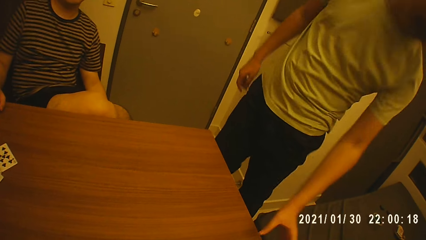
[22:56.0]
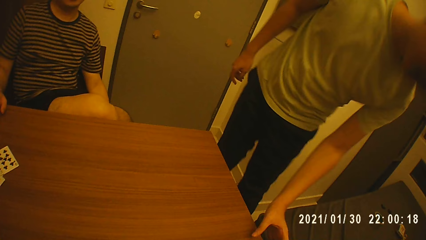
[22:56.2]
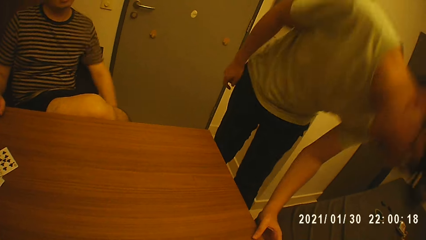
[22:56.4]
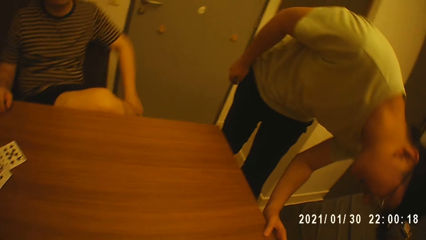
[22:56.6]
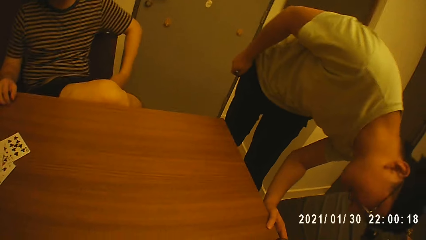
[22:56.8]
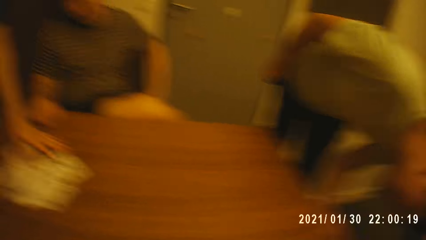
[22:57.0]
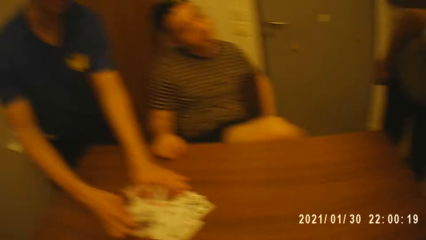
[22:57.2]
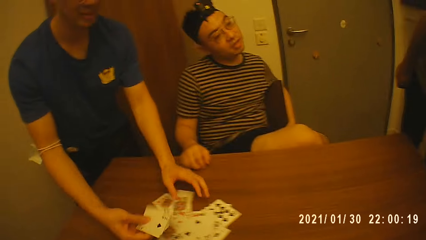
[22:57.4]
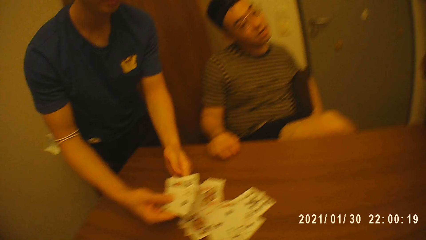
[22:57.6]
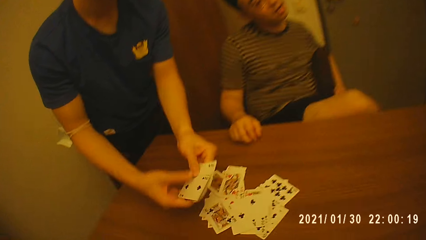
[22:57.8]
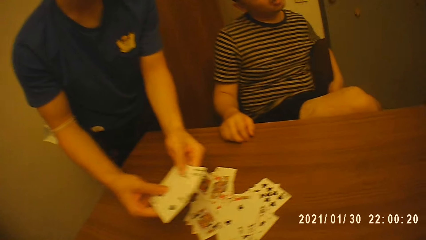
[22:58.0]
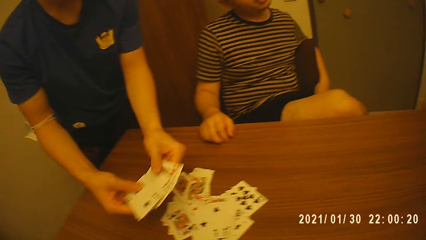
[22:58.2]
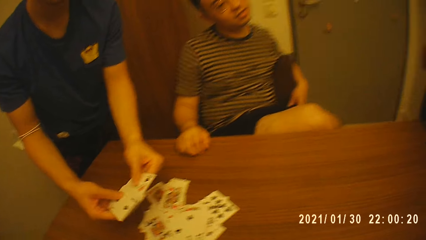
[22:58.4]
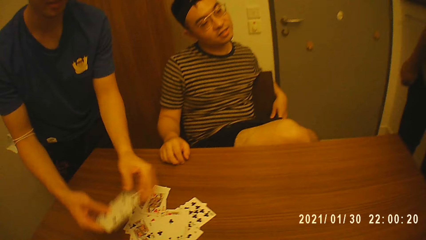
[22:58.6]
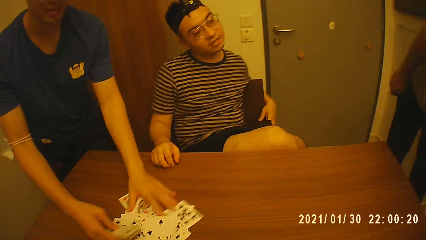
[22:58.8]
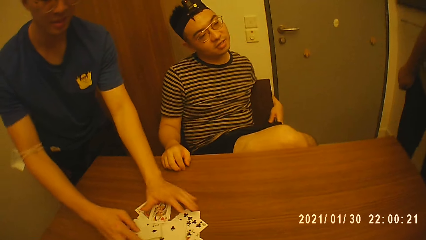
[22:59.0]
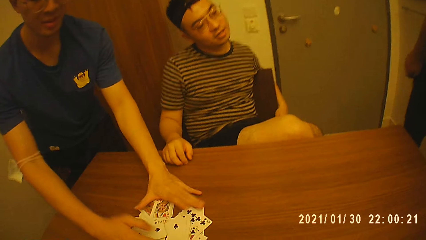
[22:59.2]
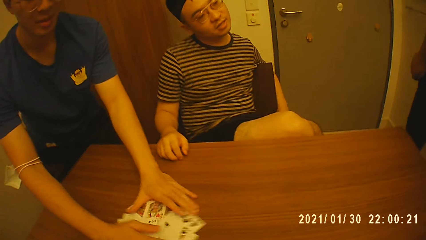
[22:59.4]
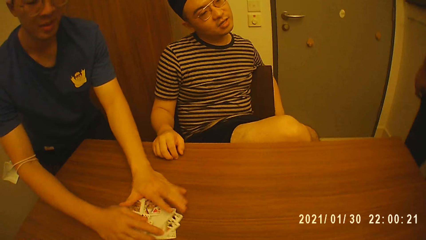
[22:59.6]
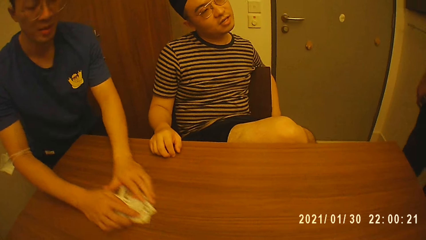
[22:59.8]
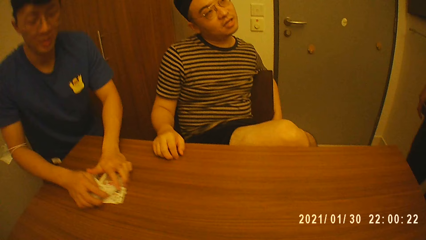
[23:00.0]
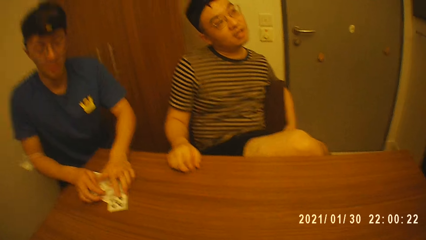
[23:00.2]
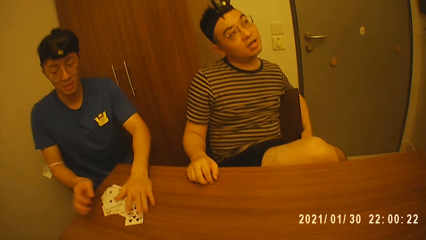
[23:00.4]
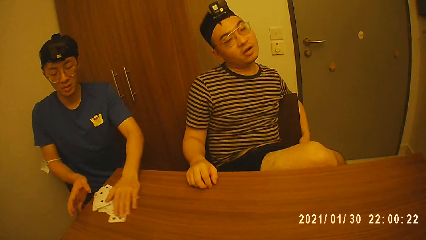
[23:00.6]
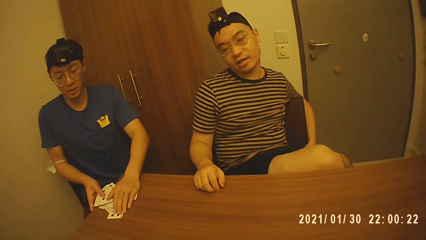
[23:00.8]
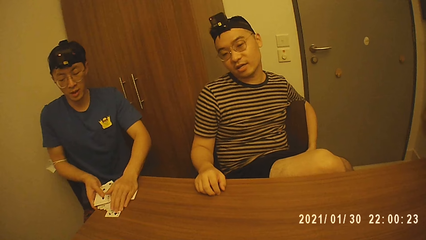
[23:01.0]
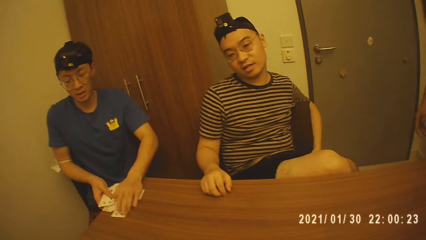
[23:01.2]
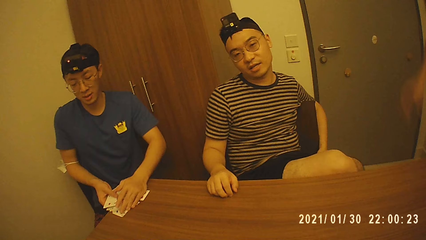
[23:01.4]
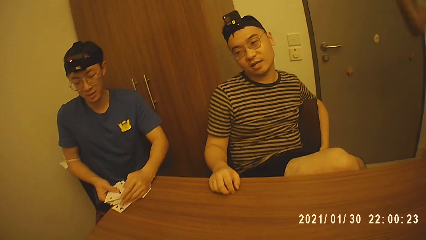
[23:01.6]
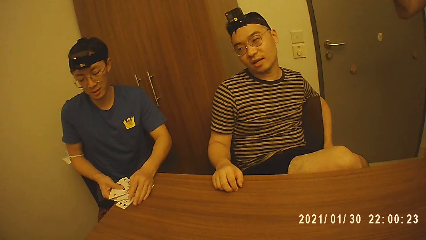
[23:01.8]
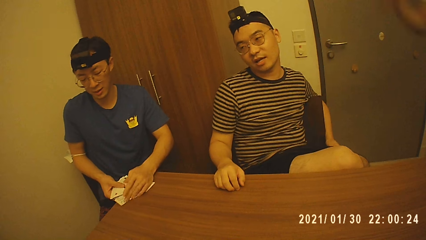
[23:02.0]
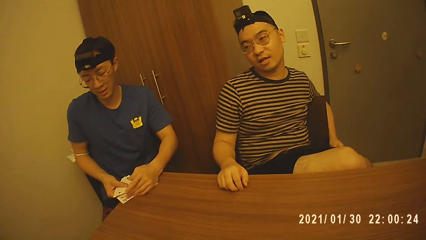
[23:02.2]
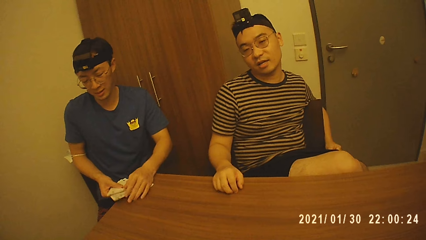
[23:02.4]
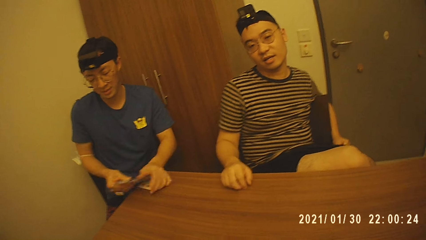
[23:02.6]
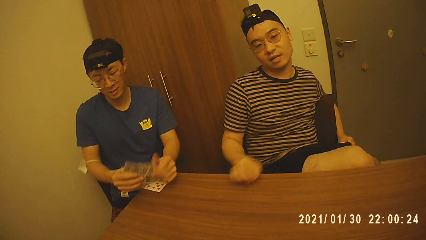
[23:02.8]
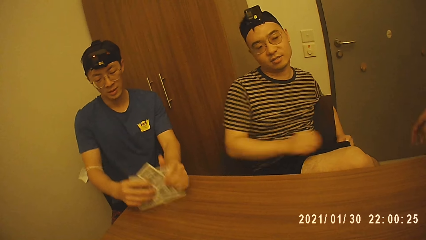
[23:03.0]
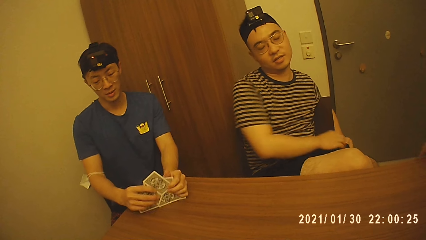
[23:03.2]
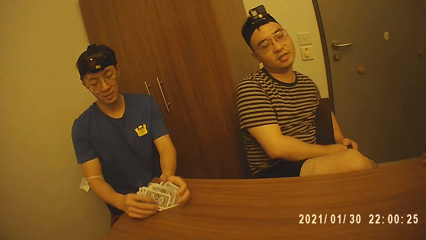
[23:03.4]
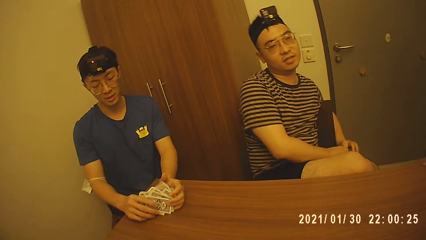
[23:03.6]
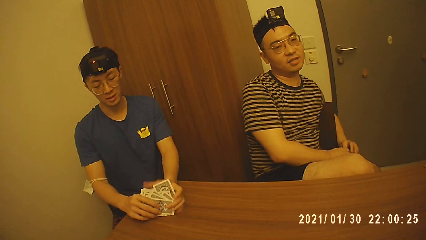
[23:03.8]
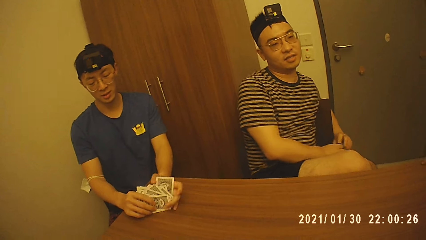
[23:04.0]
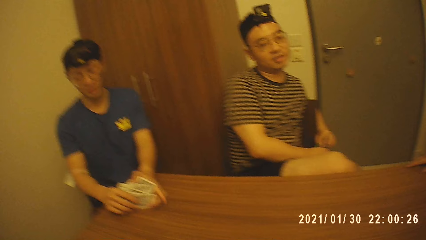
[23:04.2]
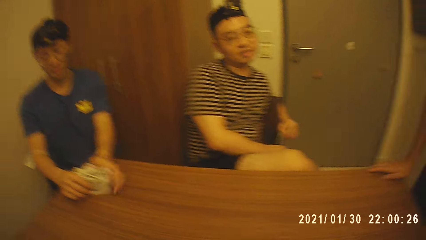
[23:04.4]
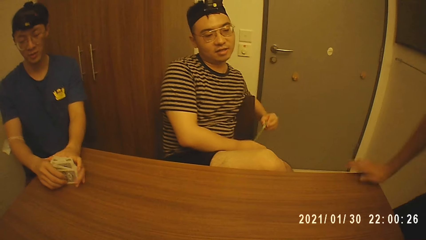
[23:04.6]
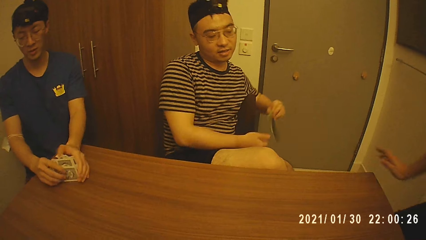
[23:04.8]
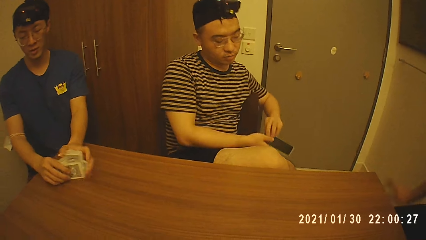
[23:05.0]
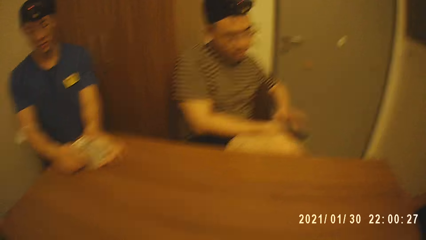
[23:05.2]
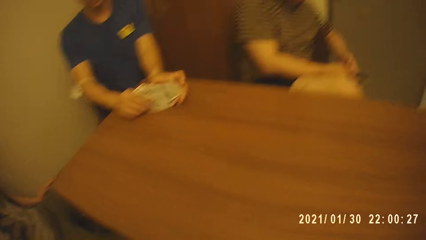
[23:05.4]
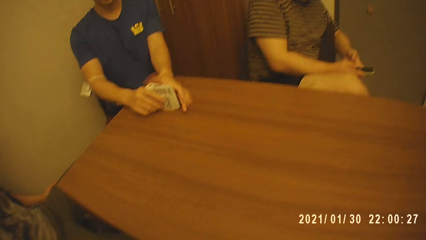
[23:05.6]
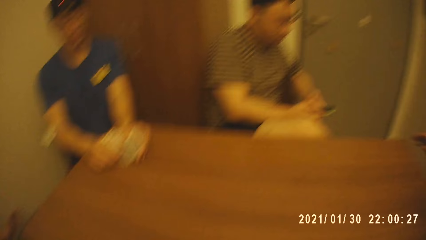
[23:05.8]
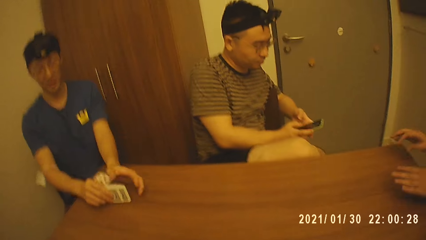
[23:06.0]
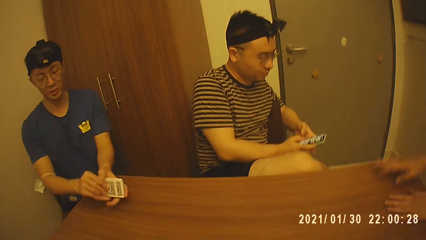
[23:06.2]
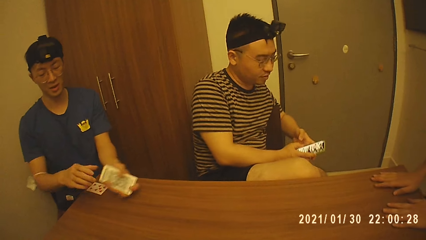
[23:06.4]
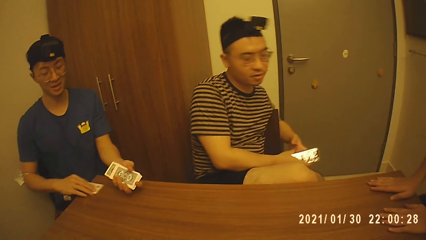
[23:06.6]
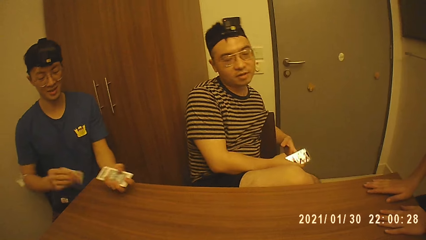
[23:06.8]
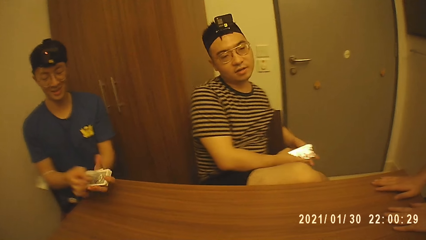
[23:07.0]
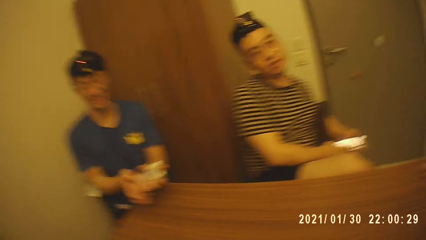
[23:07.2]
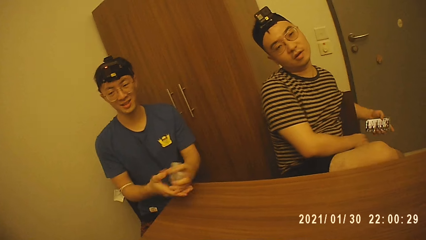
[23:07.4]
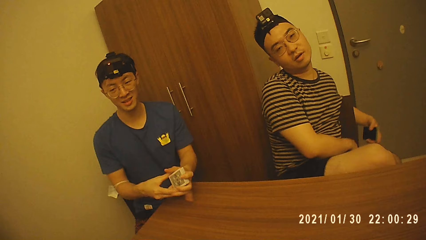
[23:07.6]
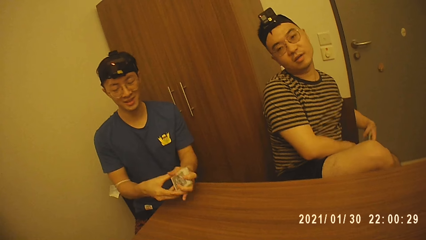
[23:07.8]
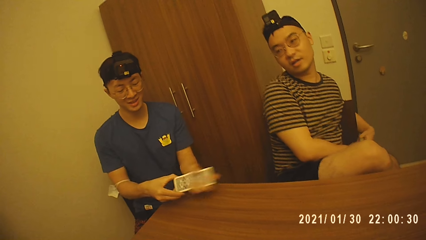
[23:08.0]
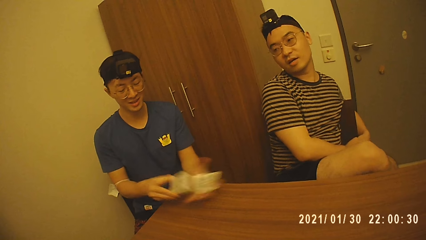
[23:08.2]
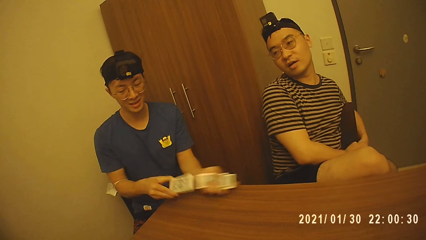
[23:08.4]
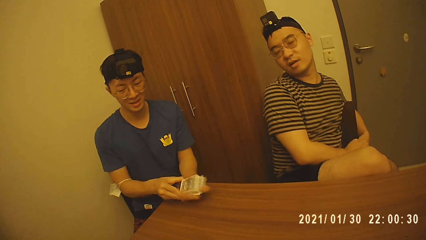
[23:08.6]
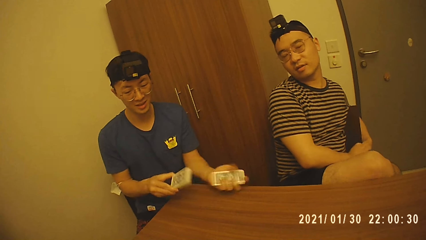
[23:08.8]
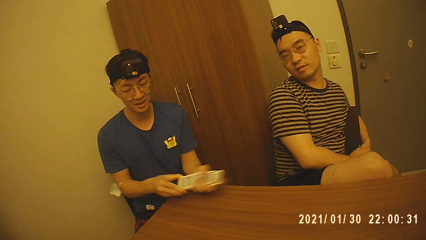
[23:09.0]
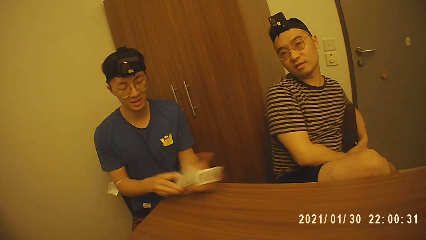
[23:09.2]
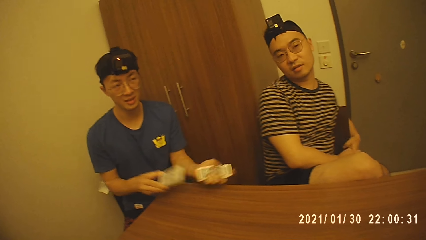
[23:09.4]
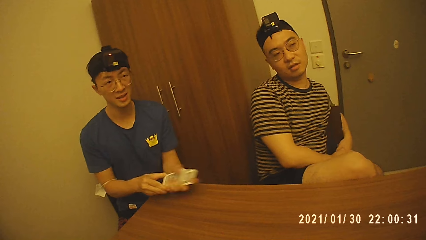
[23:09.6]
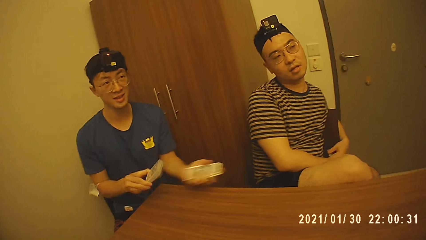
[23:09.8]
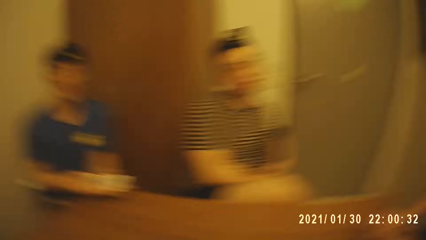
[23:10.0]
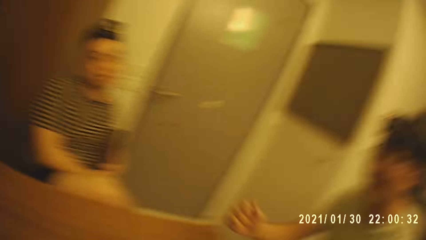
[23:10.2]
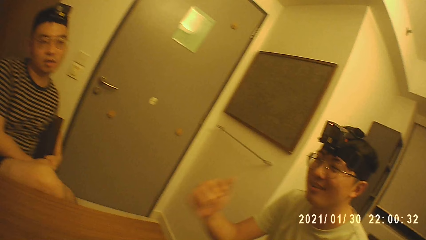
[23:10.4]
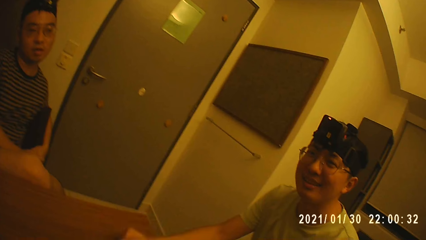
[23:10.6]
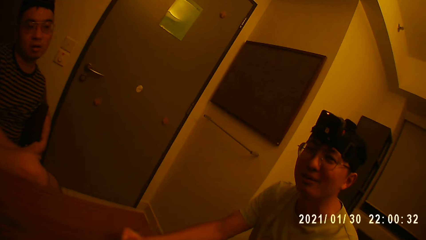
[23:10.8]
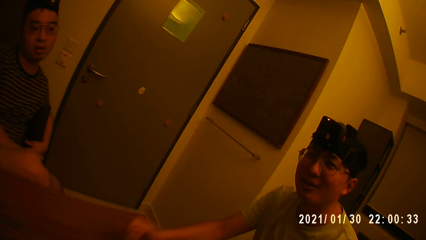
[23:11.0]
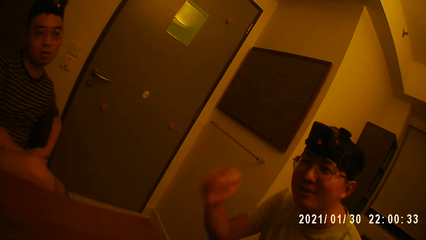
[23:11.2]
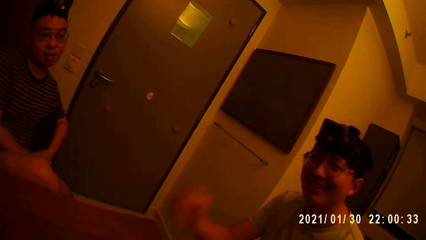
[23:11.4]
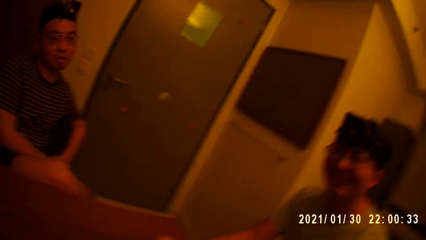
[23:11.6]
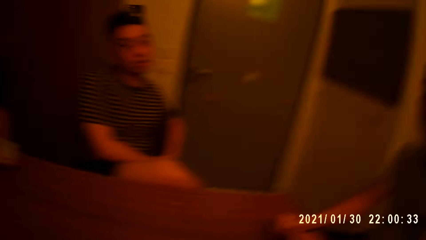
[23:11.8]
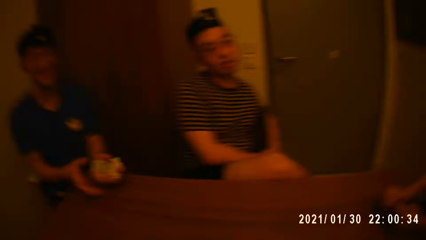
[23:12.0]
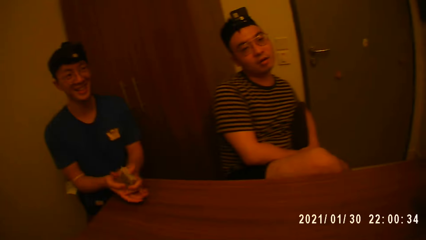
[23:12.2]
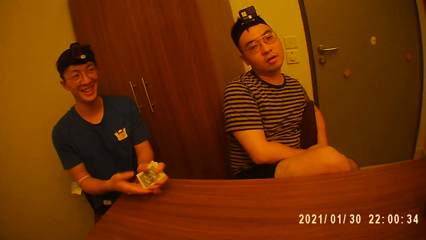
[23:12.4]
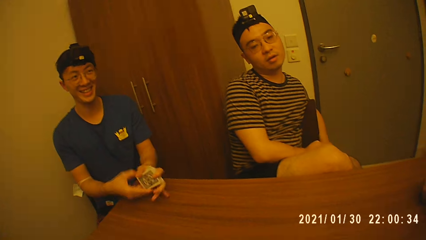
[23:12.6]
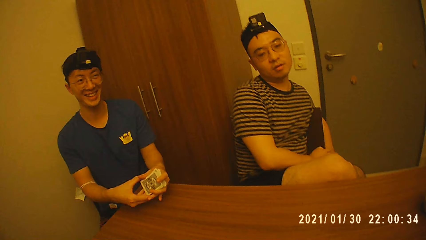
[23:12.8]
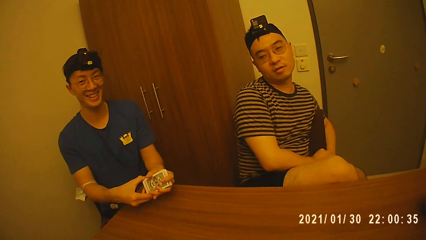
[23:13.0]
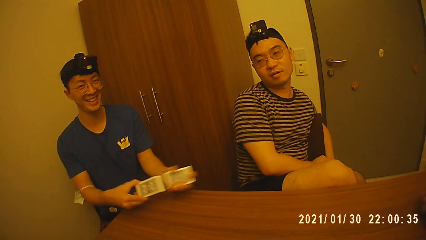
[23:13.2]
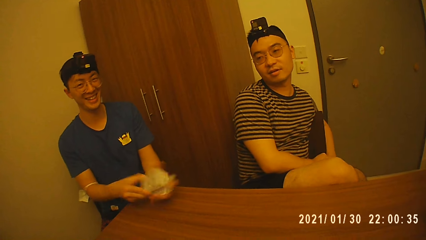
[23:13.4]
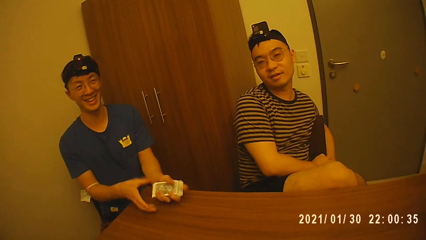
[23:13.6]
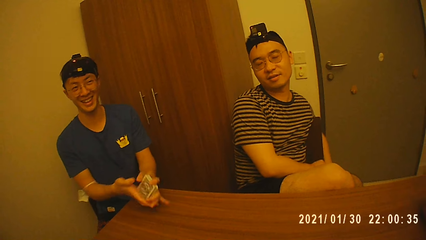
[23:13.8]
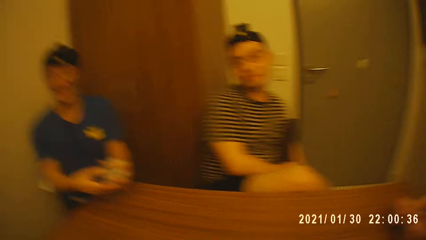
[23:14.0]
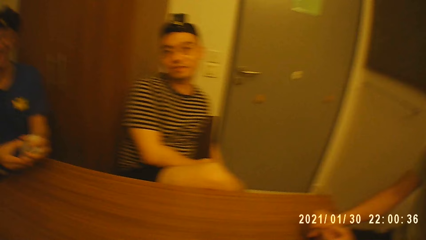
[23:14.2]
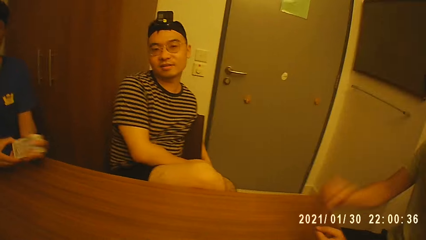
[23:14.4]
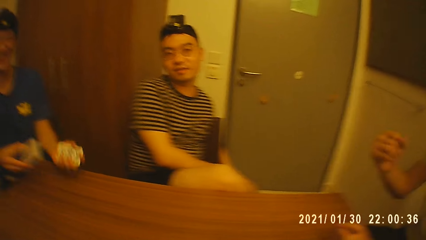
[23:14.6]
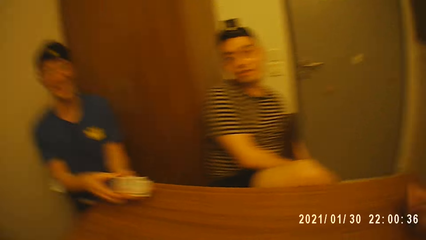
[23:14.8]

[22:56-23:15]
A man places his left hand on the table and looks under the table. Another man picks up some cards from the table with his right hand, holds the cards with both hands, and moves the cards on the table with both hands. The second man picks up the cards from the table with both hands and hits the cards on the table with both hands. A third man picks up a phone from his pocket with his left hand. The first man places his right hand on the table. The second man arranges the cards in his hands and touches the card. The first man sits on the chair. The third man holds the phone with both hands and operates the phone with both hands. The first man places both hands on the table. The second man passes the cards from his right hand to his left hand, picks up a card from the table with his right hand, passes the card from his right hand to his left hand, and shuffles the cards with both hands. The third man puts the phone into his pocket with his left hand. The second man touches the card. Another man talks to the camera wearer. The second man touches the card.
